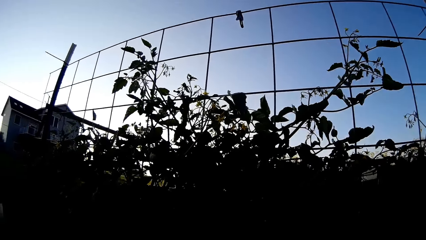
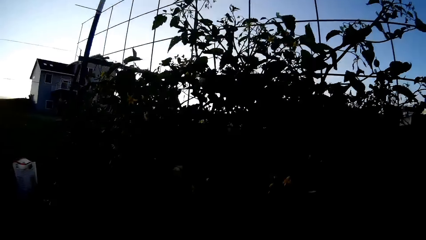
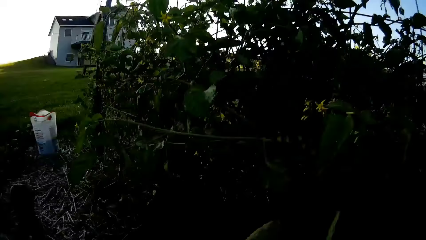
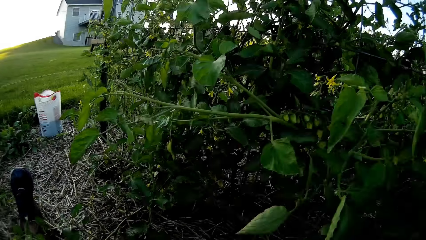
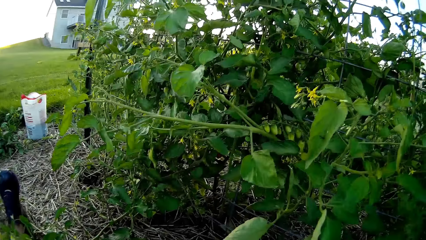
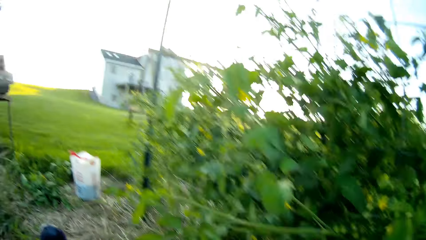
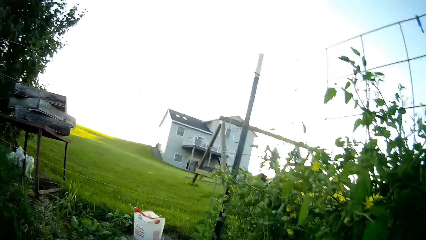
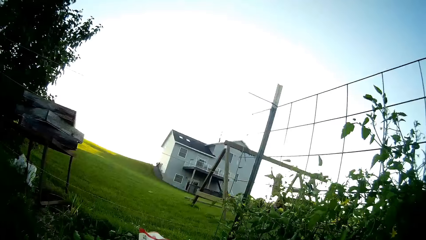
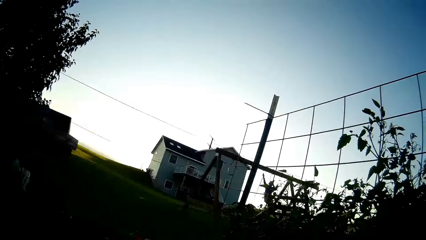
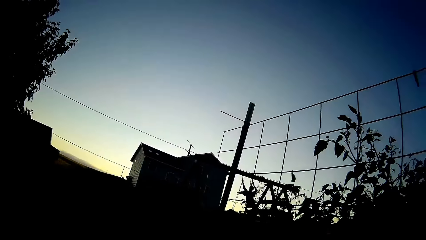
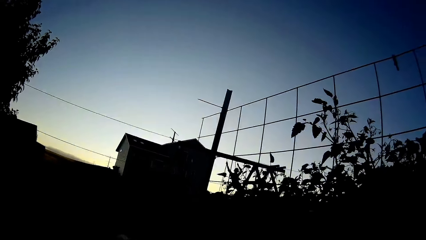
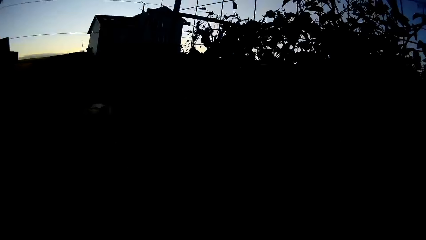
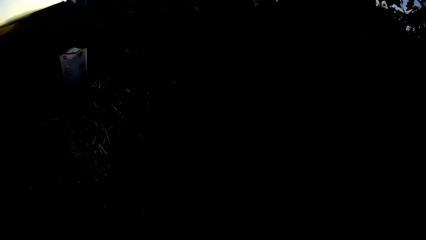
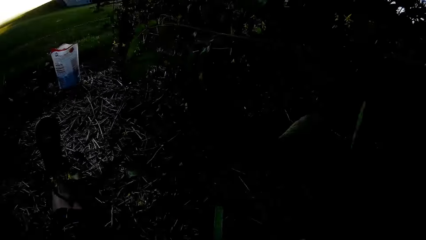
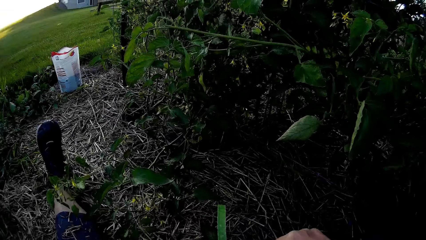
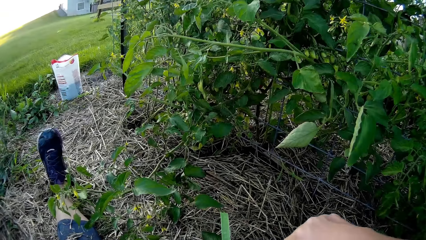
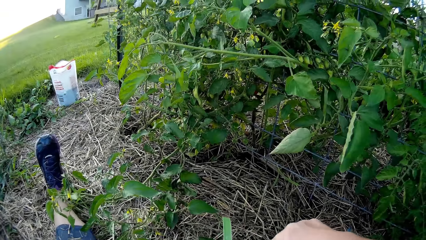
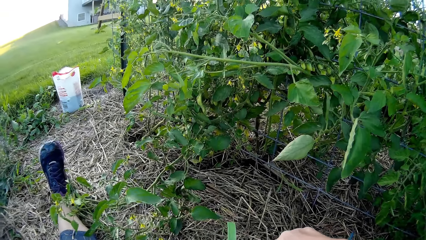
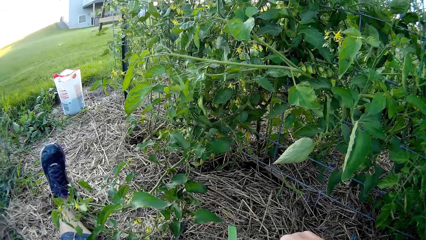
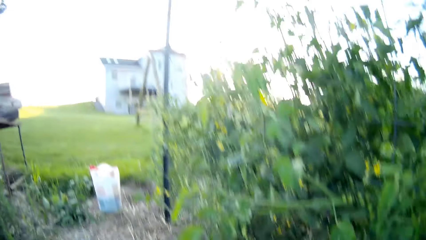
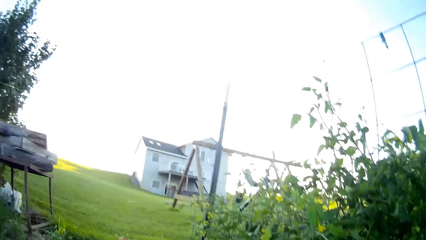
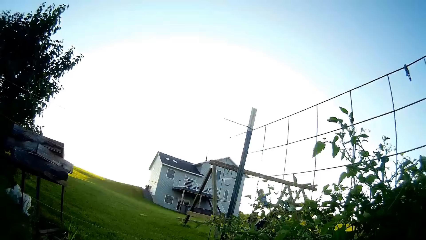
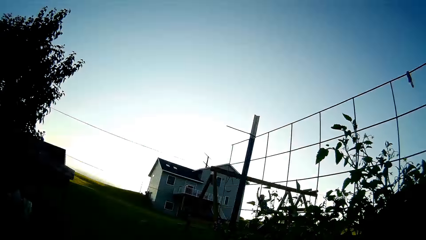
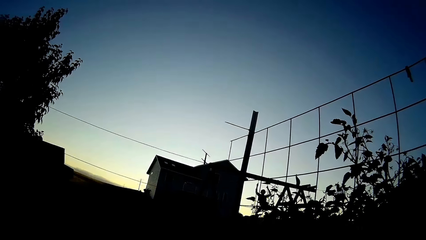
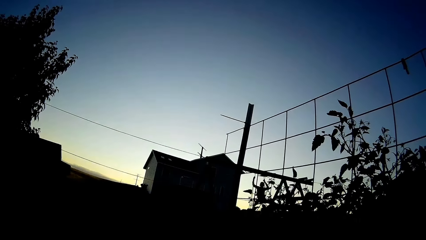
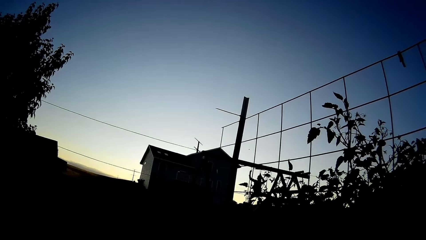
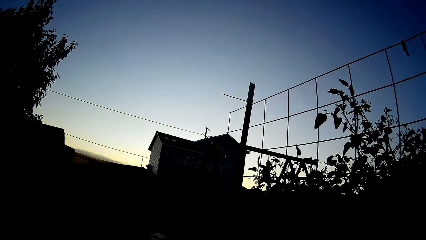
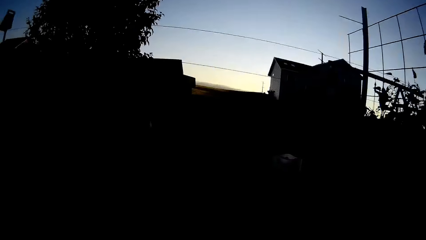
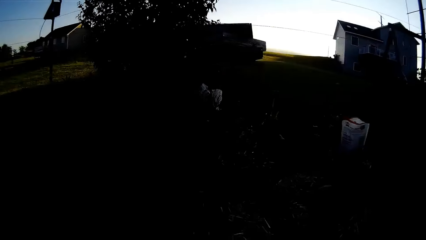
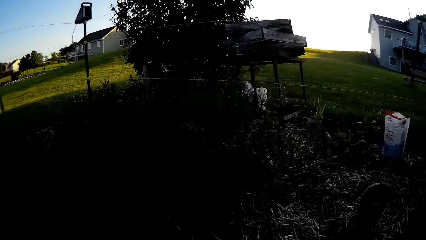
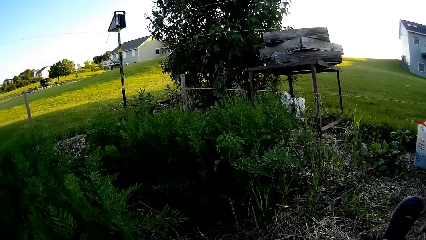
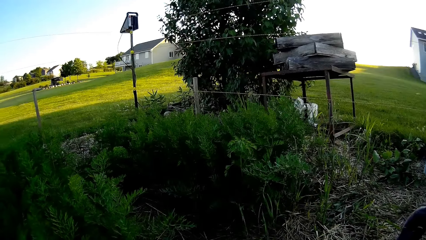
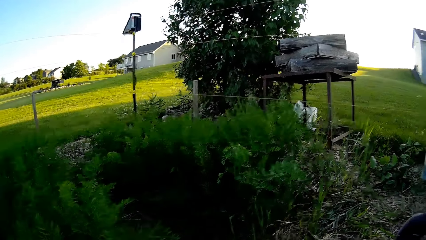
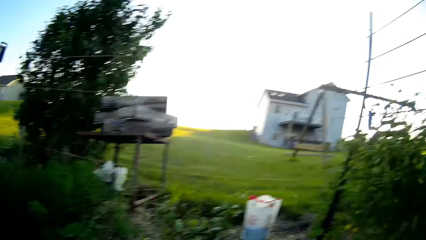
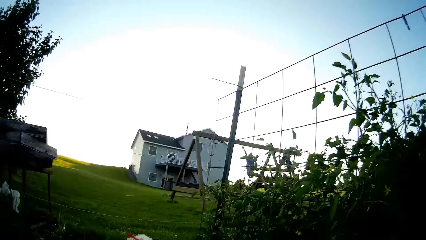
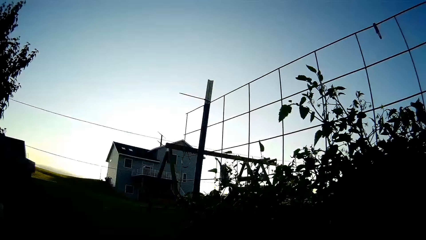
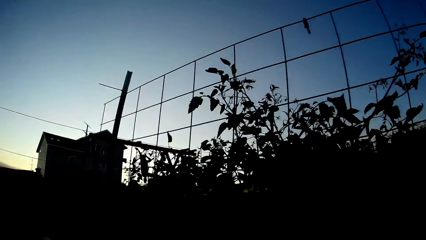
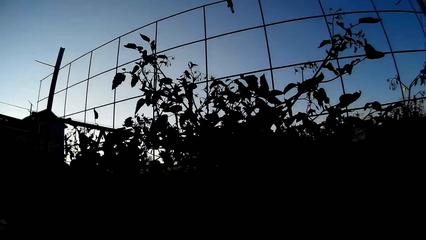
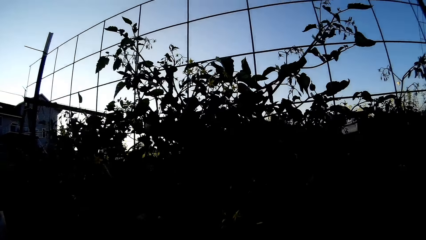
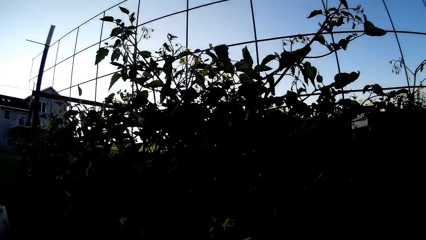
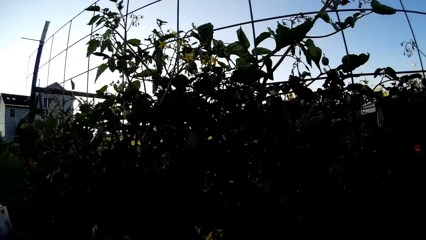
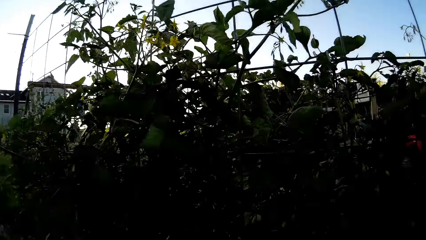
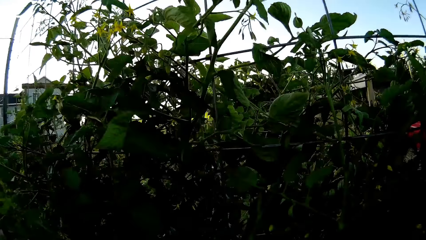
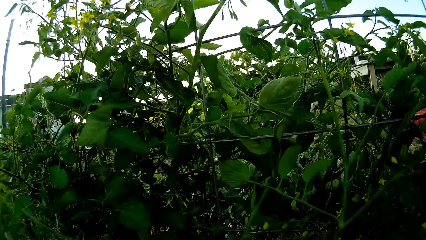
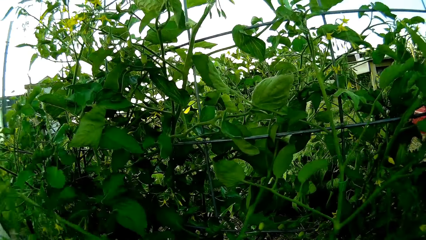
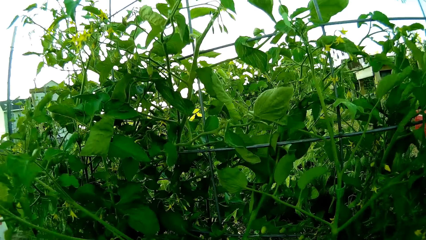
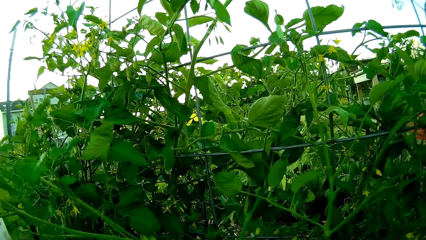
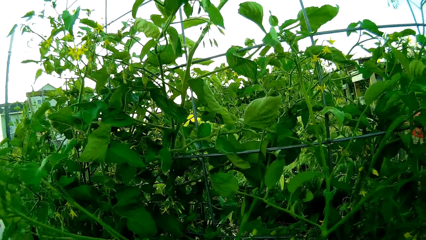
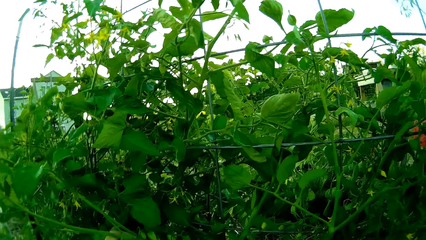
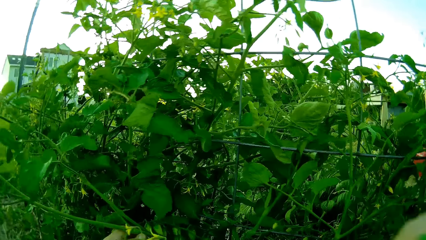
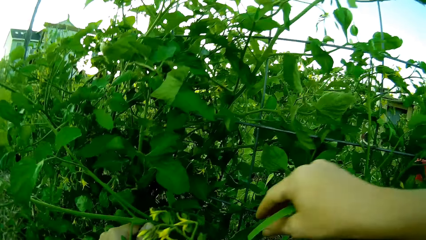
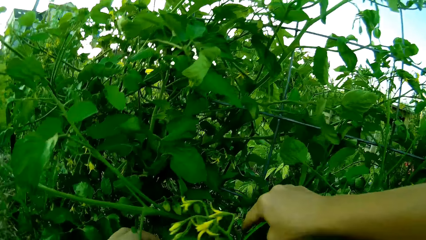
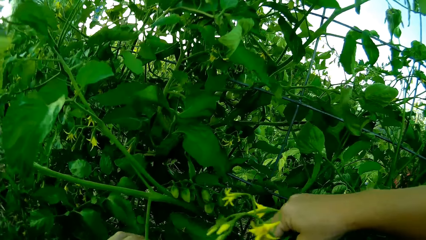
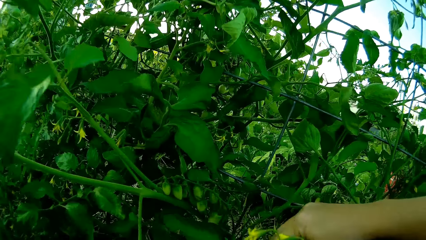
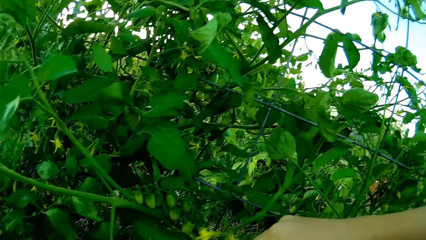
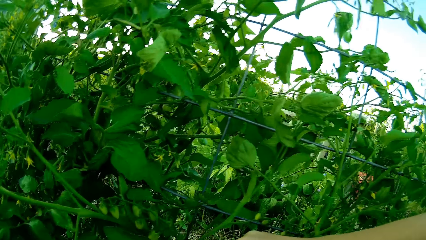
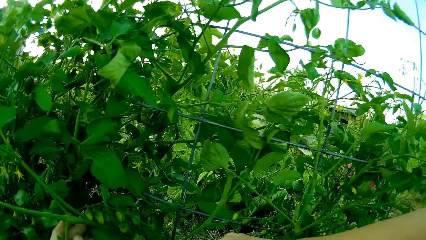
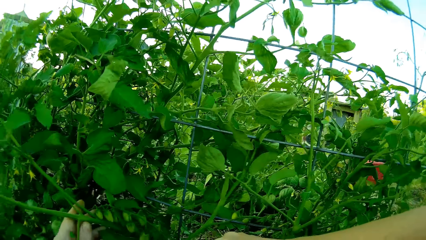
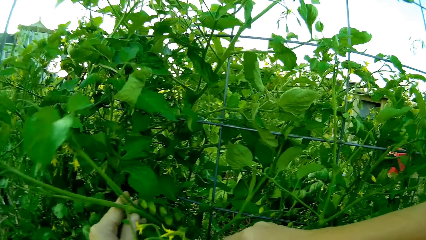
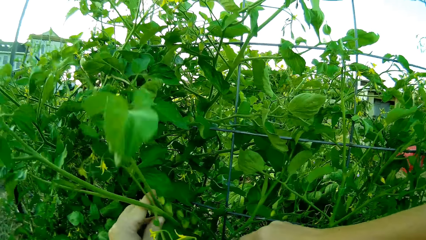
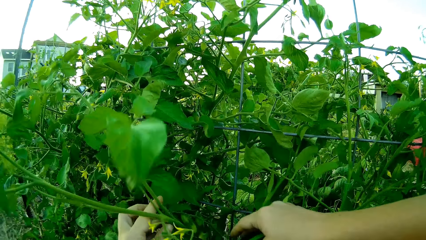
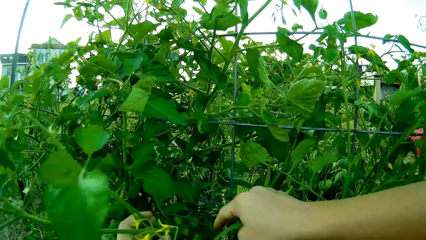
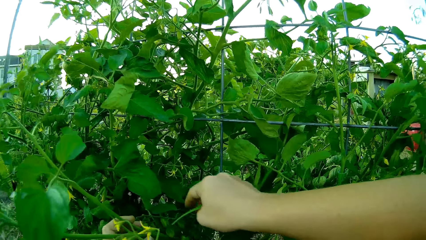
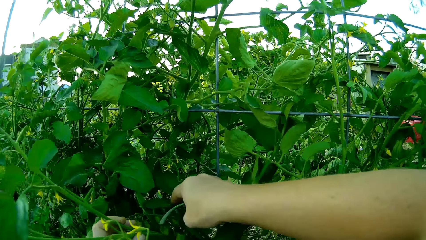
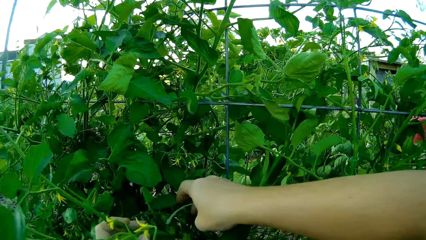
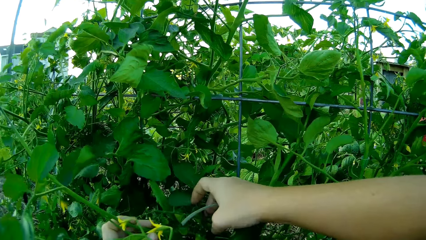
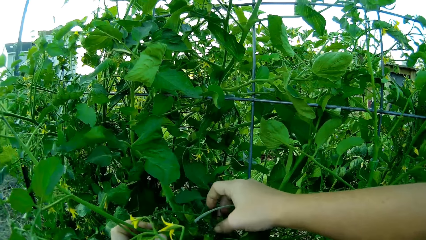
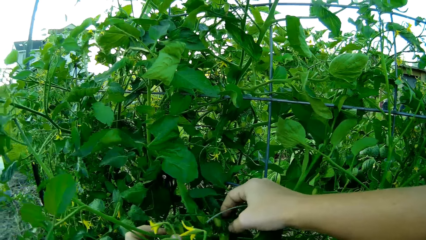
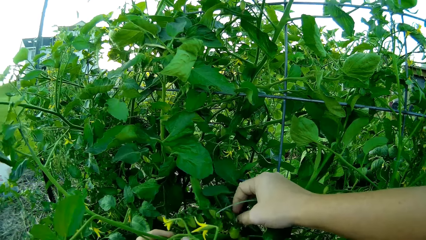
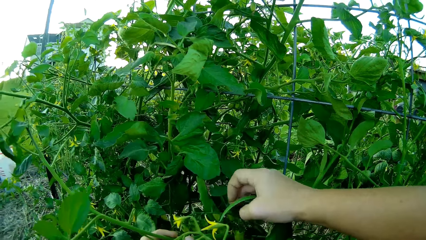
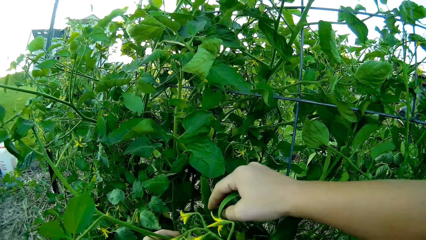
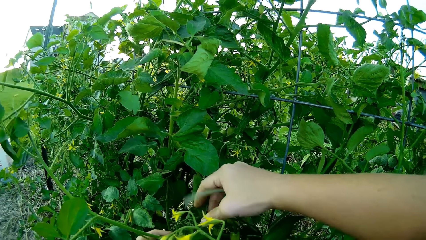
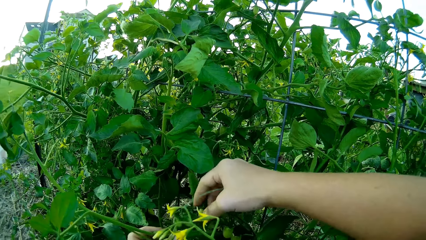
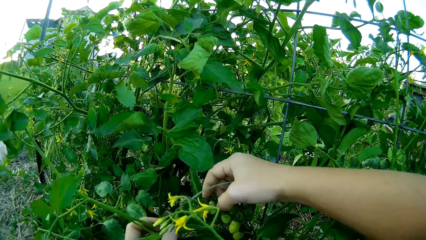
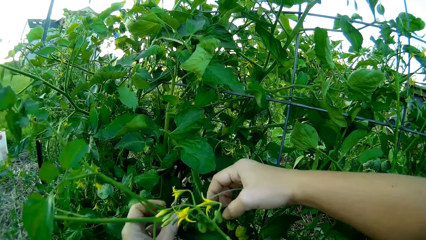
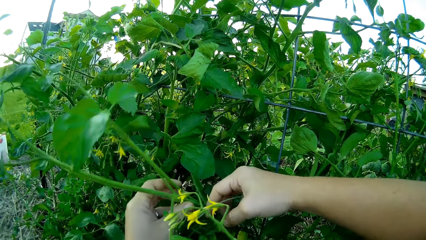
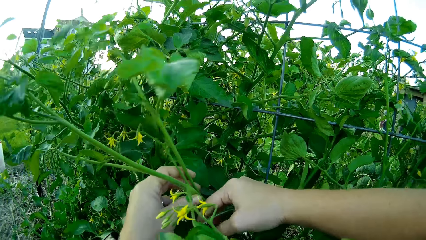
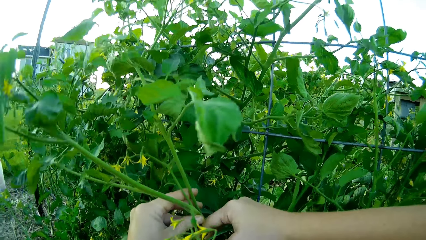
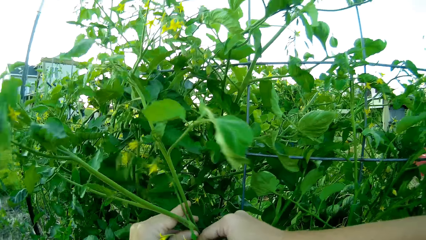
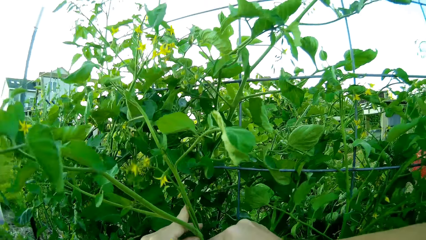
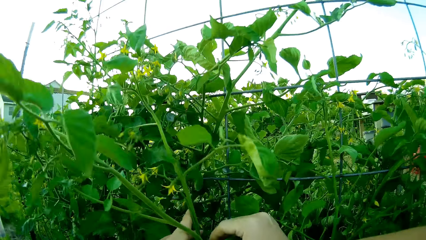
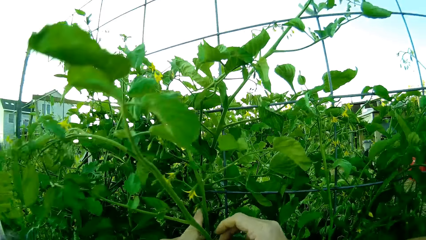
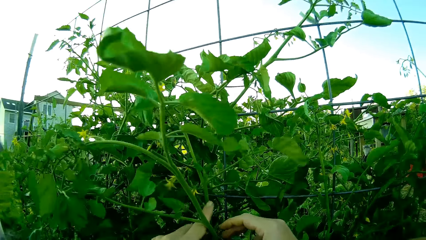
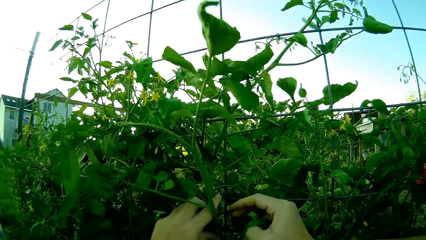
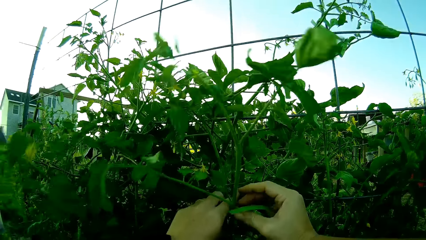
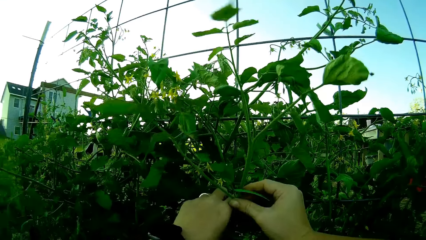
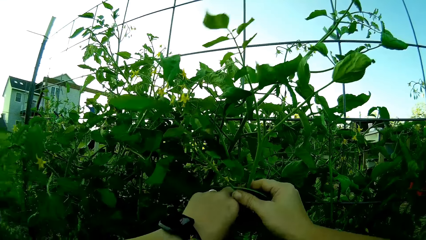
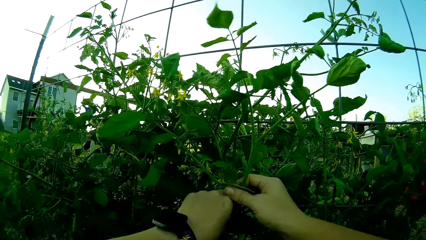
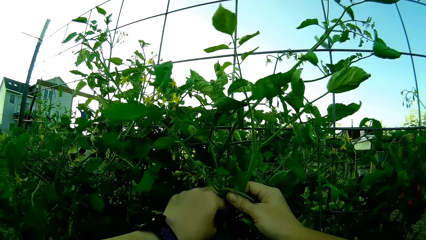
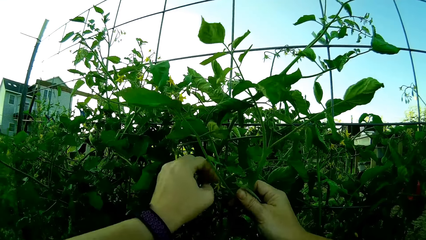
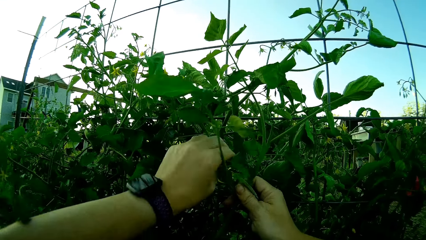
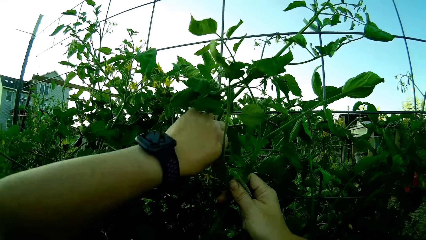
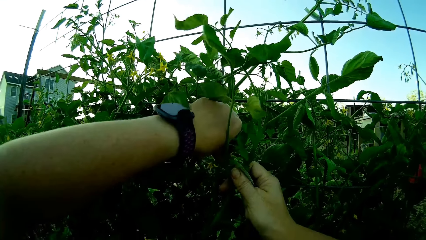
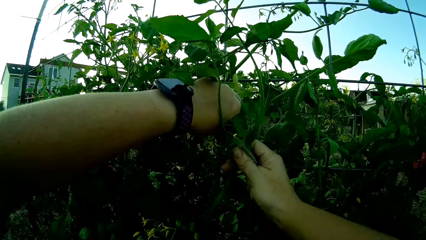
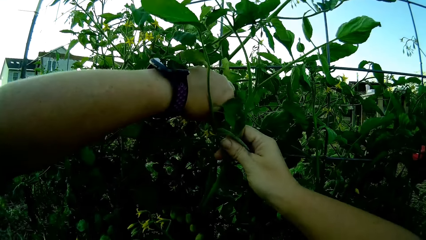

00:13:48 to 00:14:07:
The camera wearer holds the sellotape. They touch the plant. They move the plant with the sellotape.
